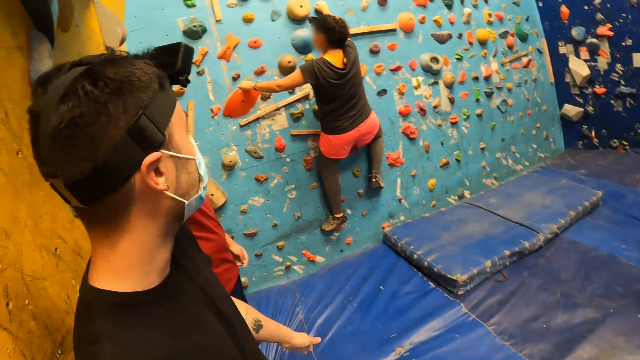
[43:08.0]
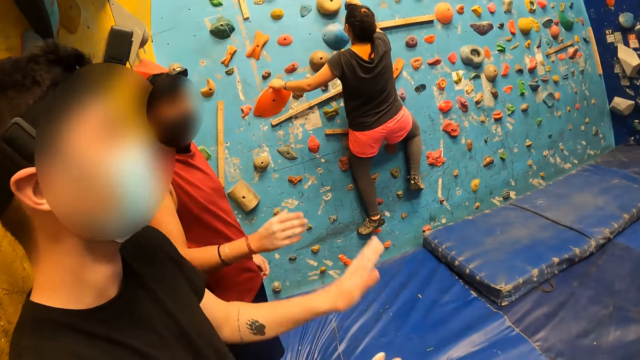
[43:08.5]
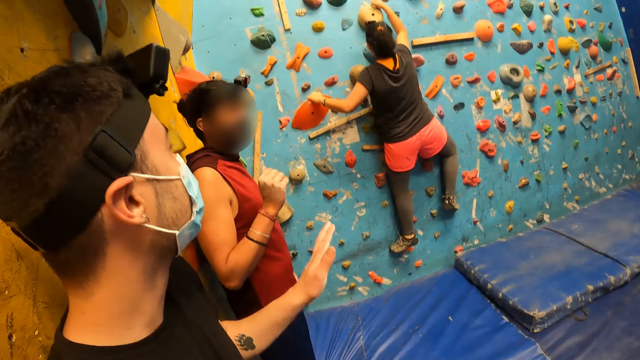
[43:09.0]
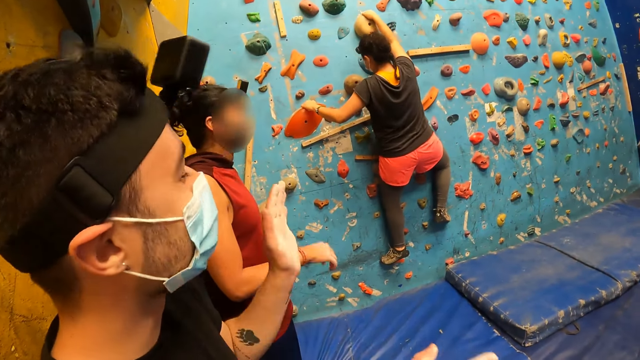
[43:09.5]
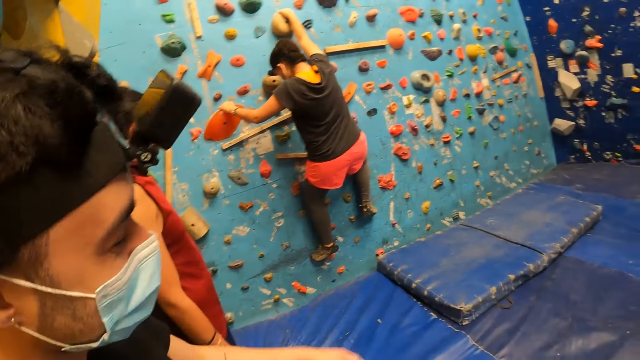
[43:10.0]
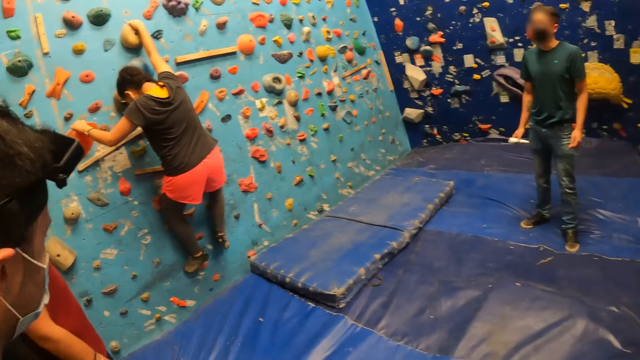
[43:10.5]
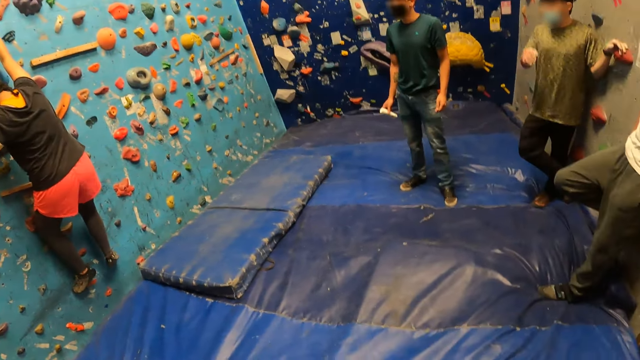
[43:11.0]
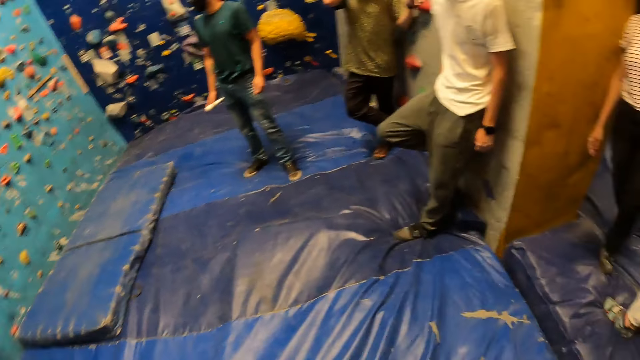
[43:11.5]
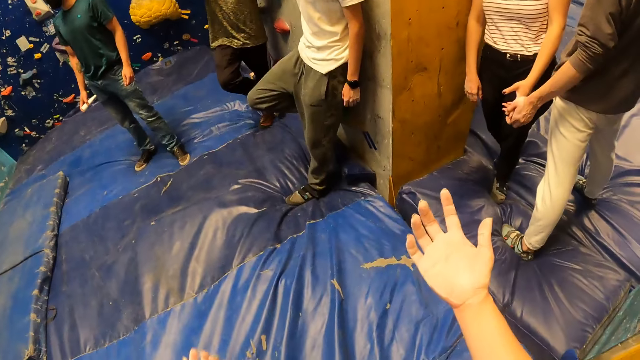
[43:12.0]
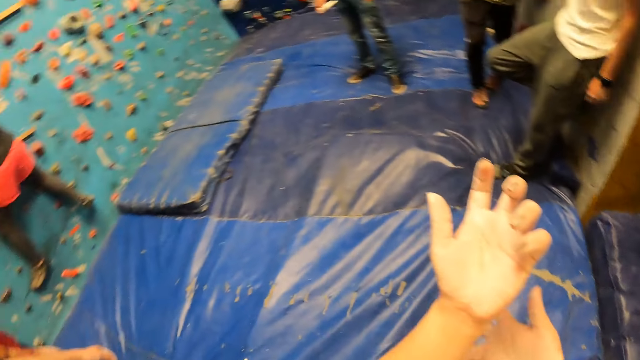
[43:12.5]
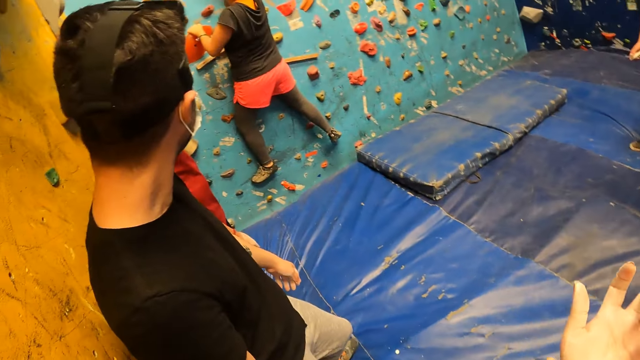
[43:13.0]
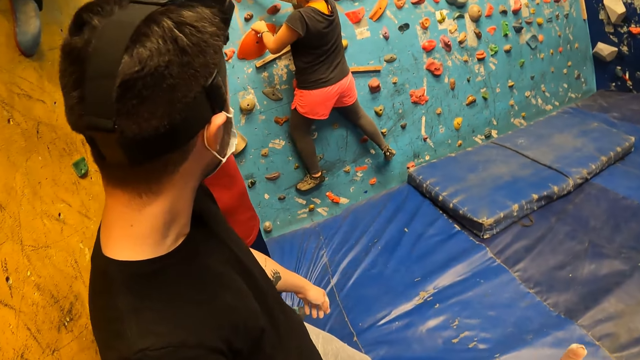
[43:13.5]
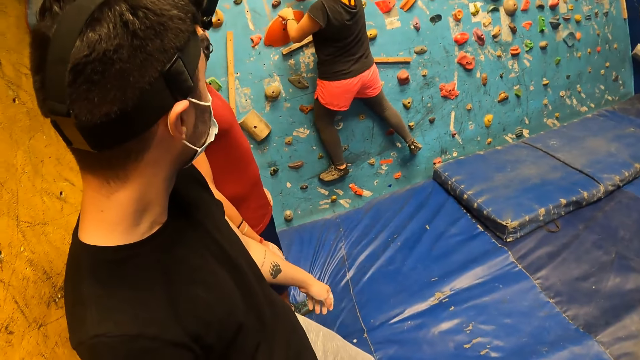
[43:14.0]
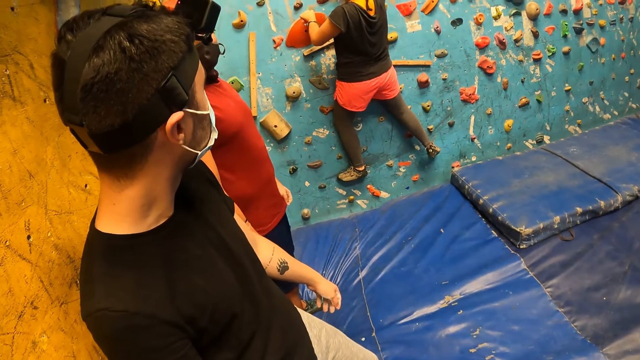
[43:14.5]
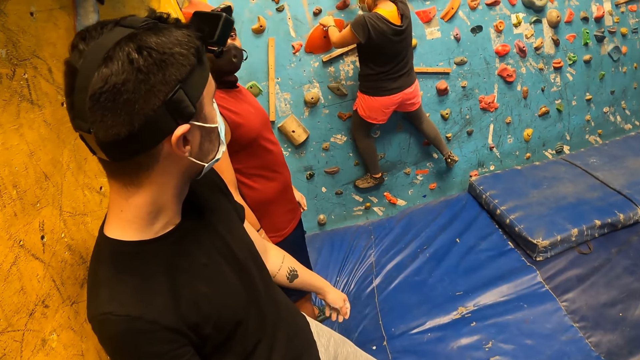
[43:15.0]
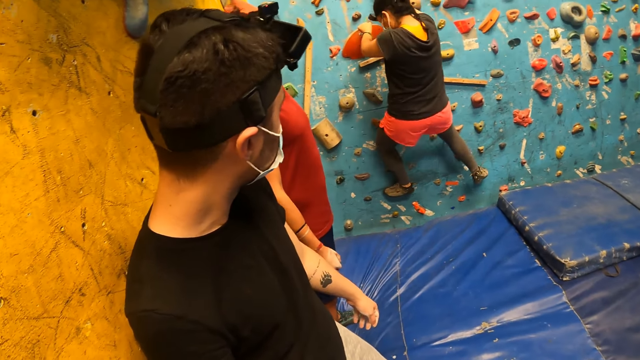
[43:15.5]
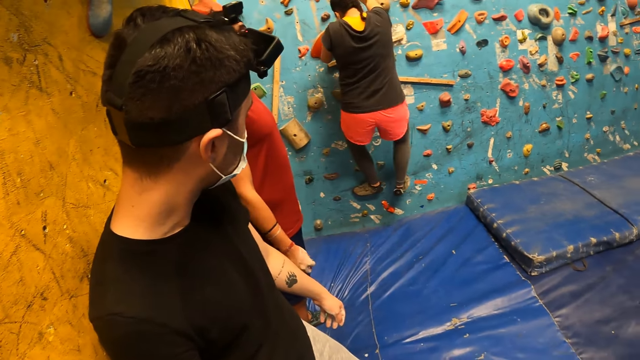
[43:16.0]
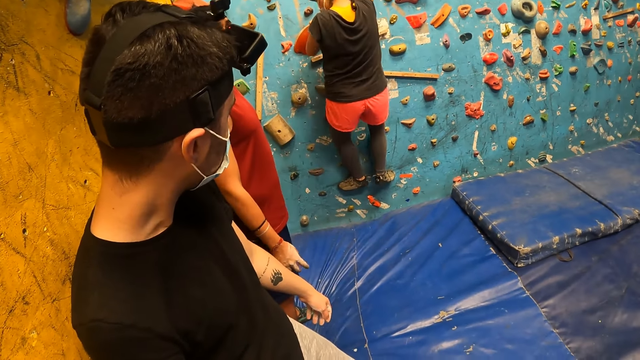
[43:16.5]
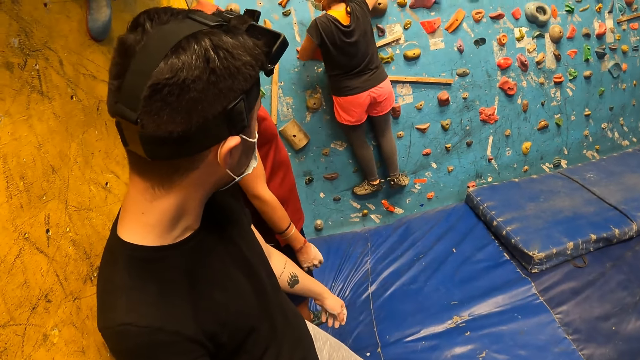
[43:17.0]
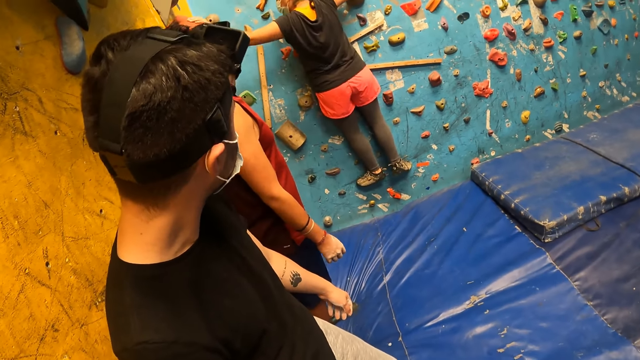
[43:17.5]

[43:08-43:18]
The camera wearer looks around the room. He moves his hands. He looks around the room. He stares at a person. The person climbs the climbing wall.

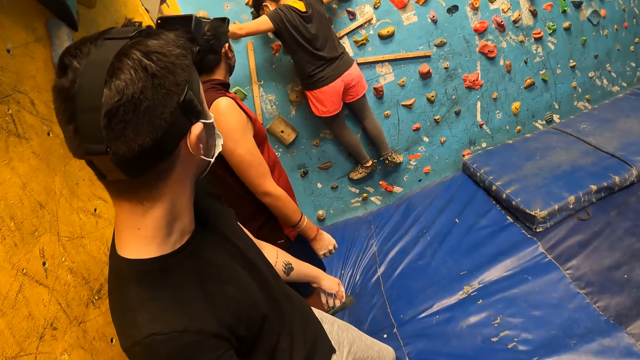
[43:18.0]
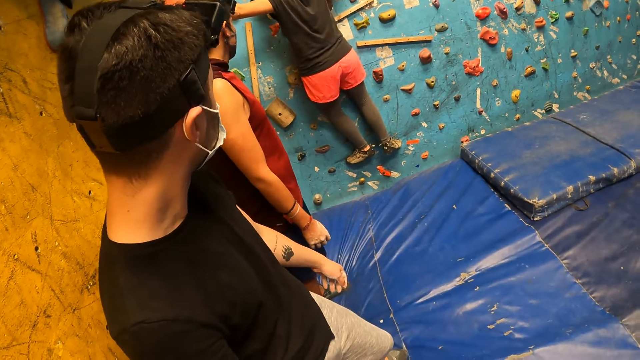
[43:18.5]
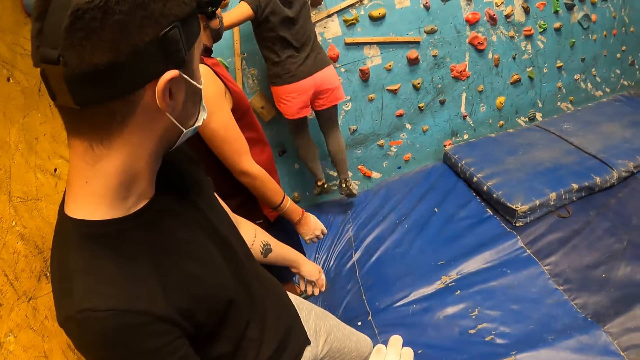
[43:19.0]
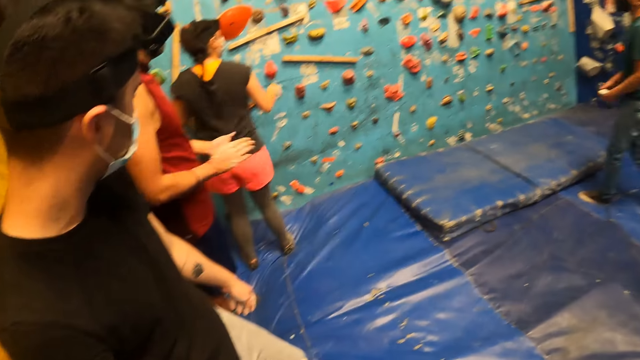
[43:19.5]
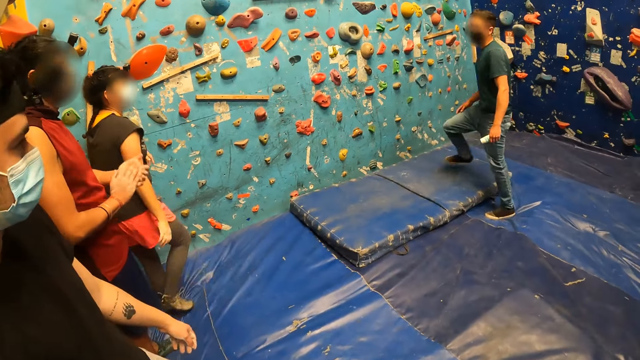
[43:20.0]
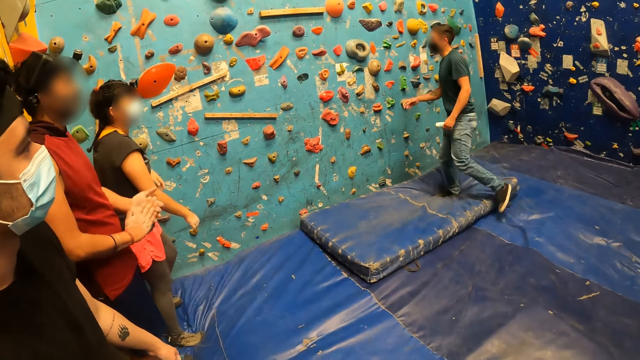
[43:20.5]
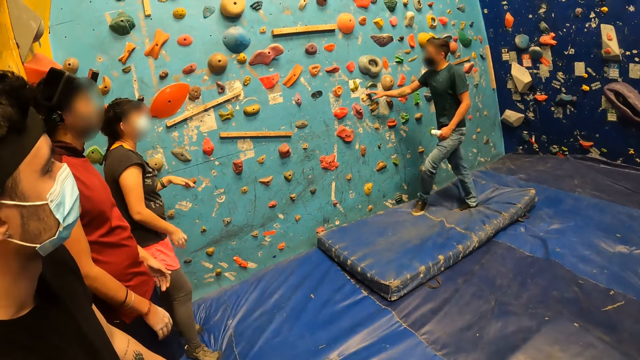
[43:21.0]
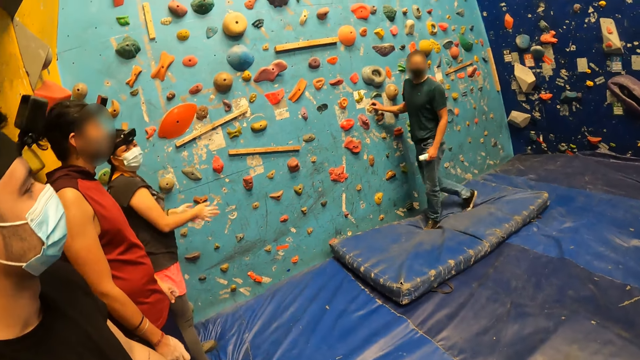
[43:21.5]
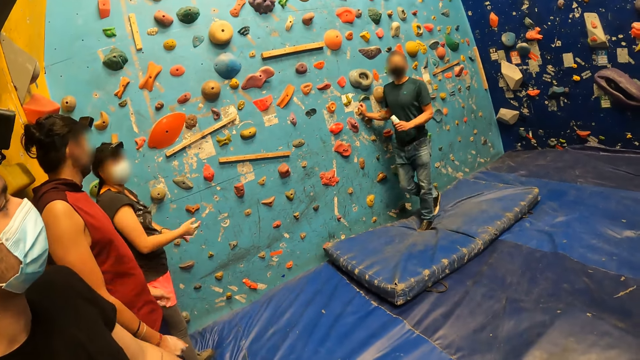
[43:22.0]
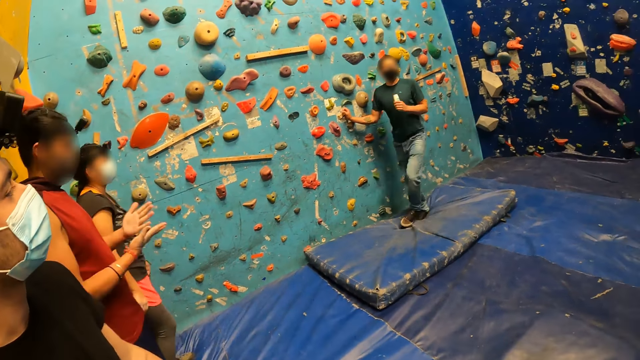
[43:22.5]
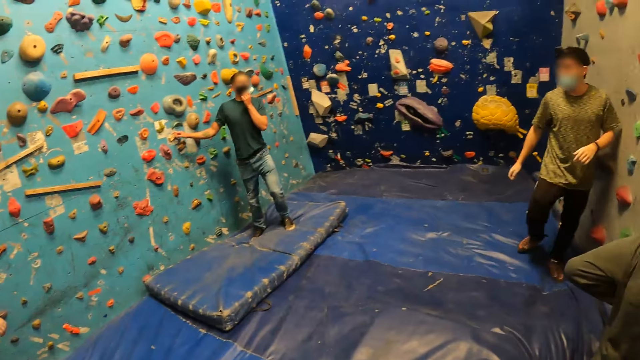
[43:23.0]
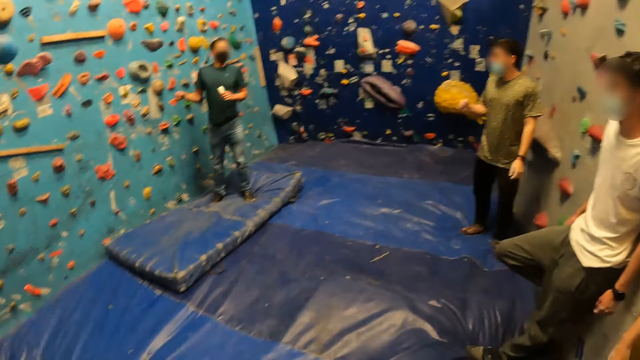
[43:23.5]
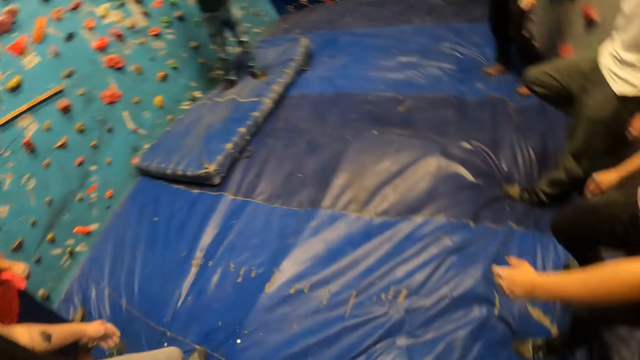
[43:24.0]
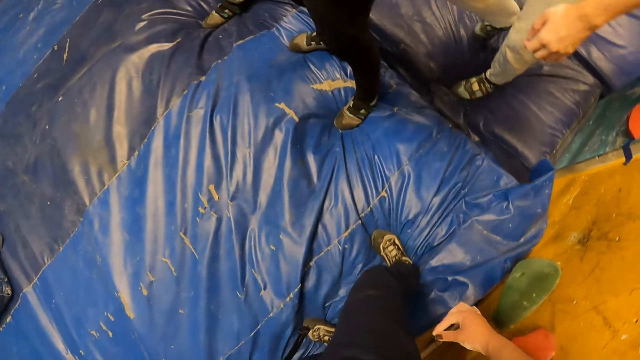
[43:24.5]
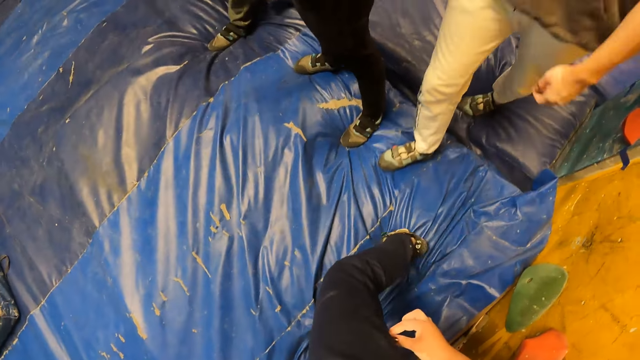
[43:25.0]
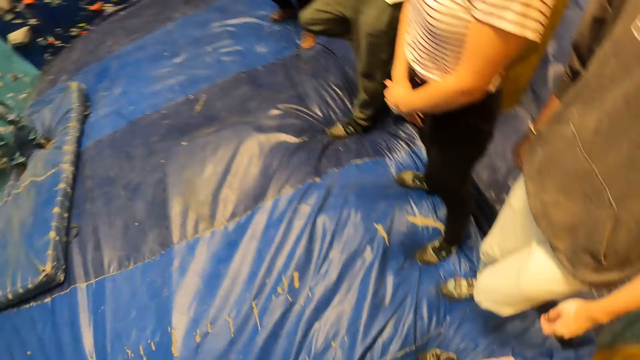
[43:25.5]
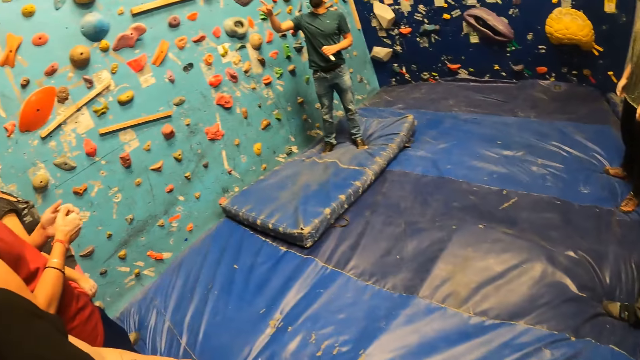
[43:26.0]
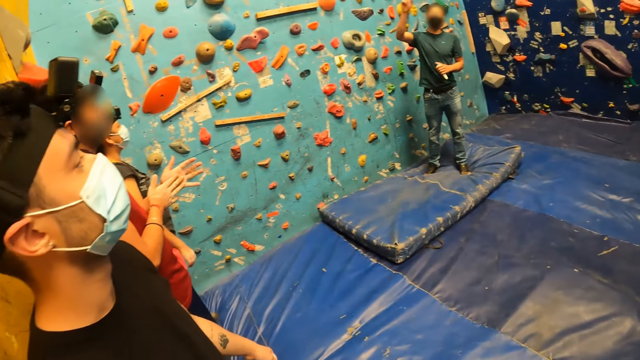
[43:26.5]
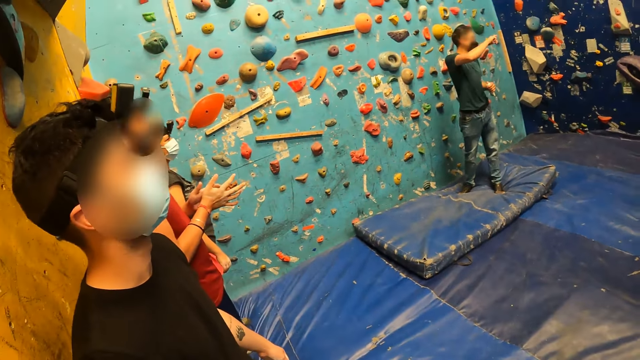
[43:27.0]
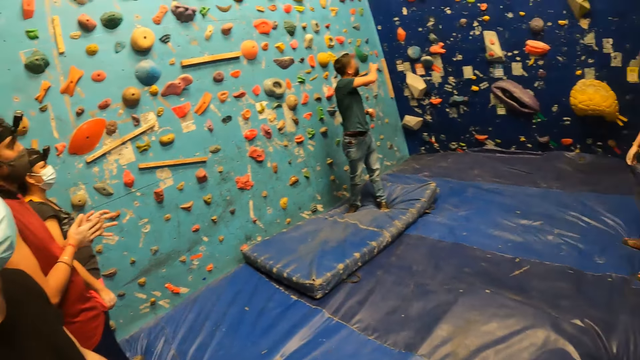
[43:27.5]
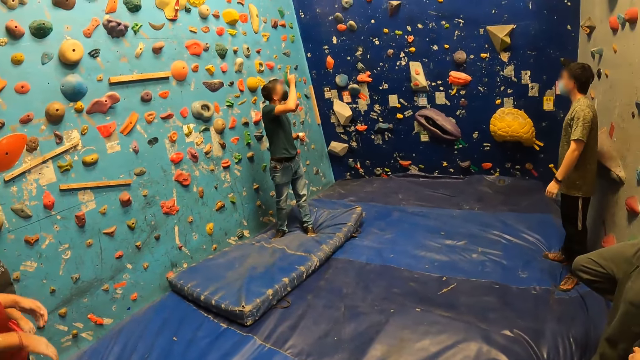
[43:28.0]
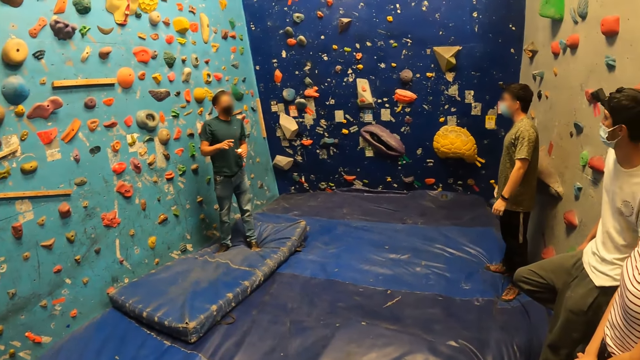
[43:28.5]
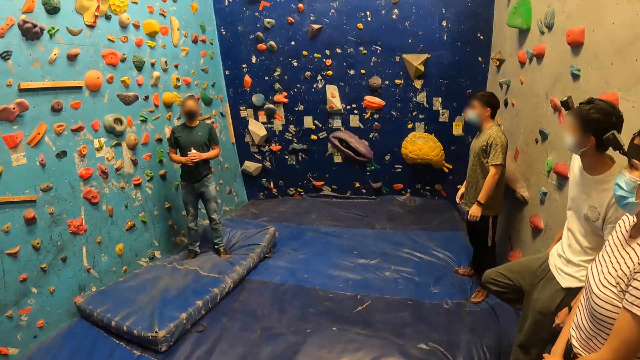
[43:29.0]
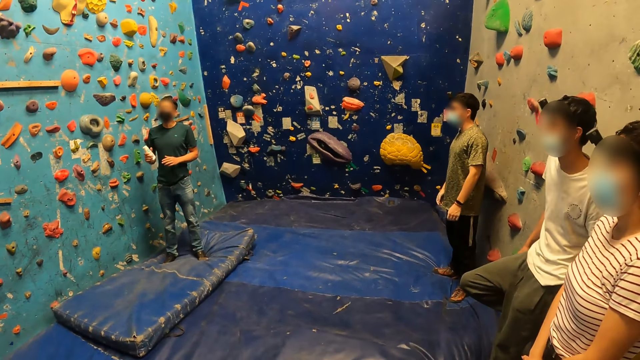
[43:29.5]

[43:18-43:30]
A woman jumps to the floor from the climbing wall with both legs. A person claps his hands. A man walks towards the bouldering wall. The man touches the bouldering wall with his right hand. The man holds the climbing wall. The woman rubs both hands together. Another man rubs both hands together. The camera wearer looks around the room. A third man touches his face with his right hand. The first man moves his hand.
